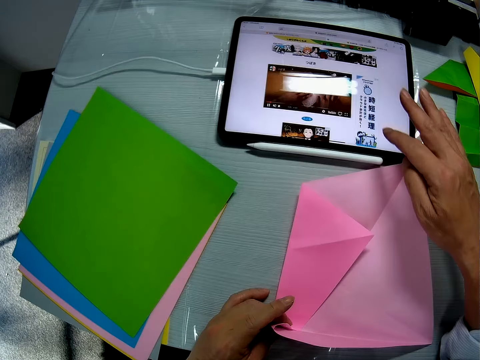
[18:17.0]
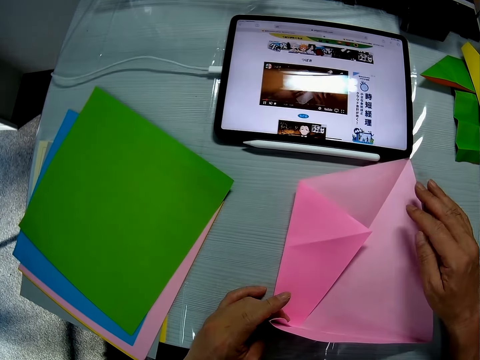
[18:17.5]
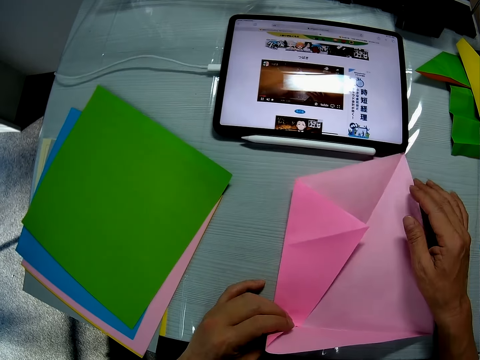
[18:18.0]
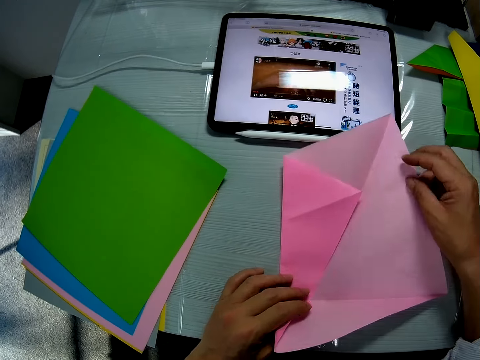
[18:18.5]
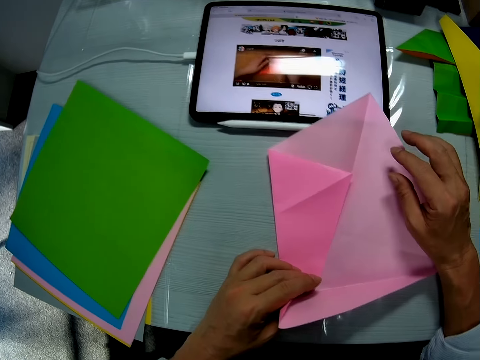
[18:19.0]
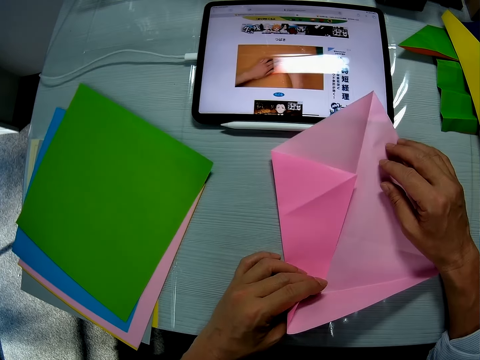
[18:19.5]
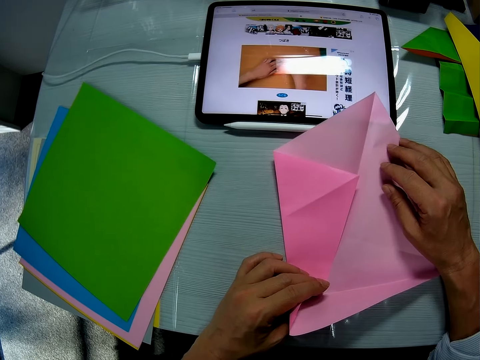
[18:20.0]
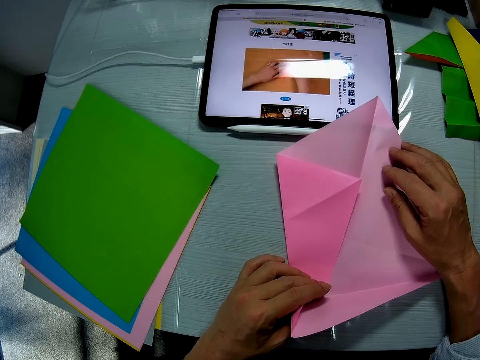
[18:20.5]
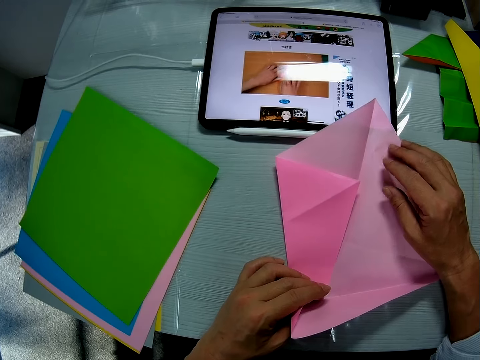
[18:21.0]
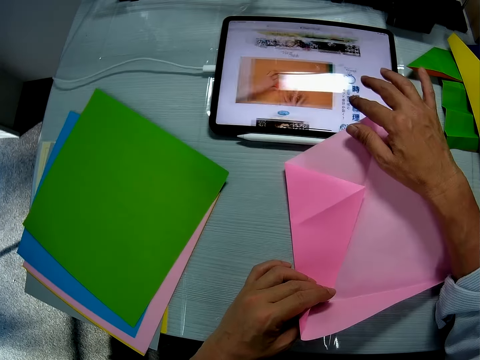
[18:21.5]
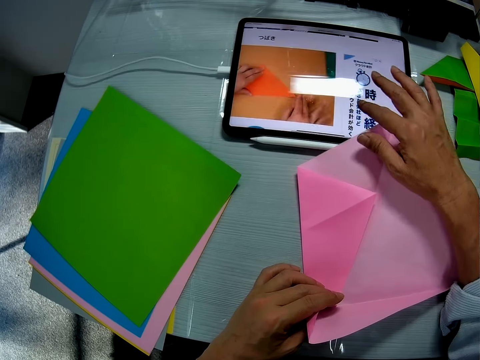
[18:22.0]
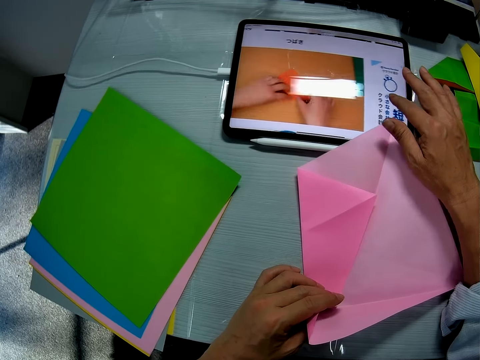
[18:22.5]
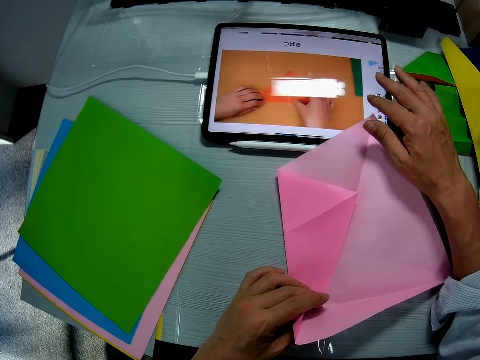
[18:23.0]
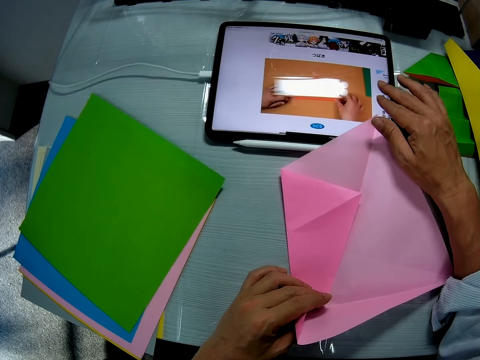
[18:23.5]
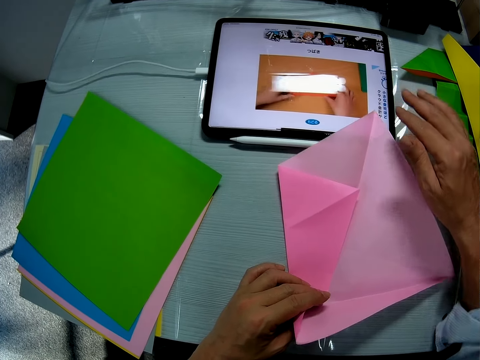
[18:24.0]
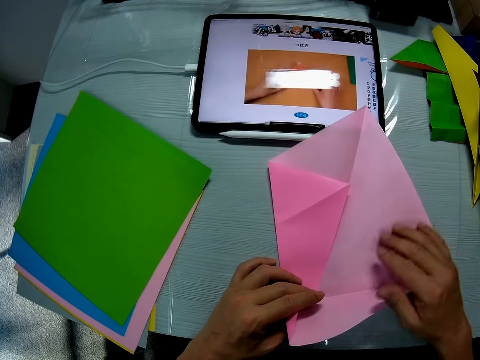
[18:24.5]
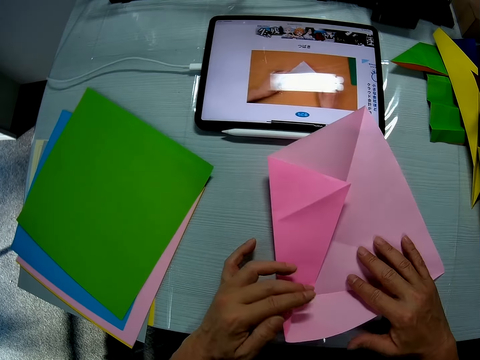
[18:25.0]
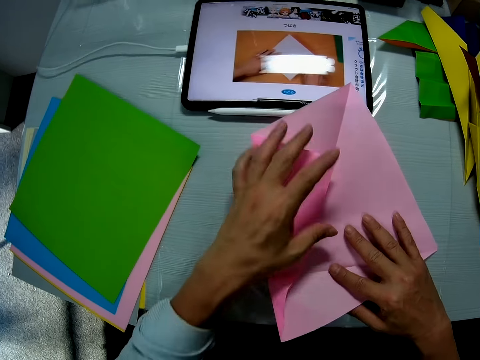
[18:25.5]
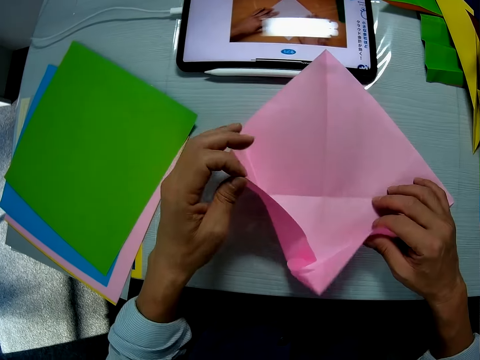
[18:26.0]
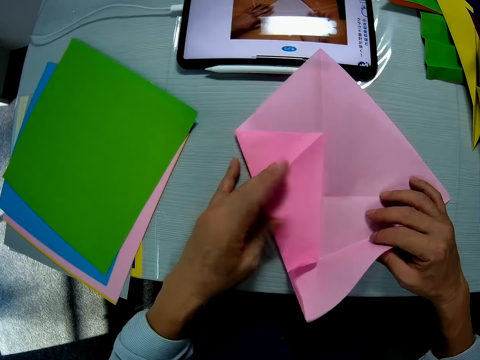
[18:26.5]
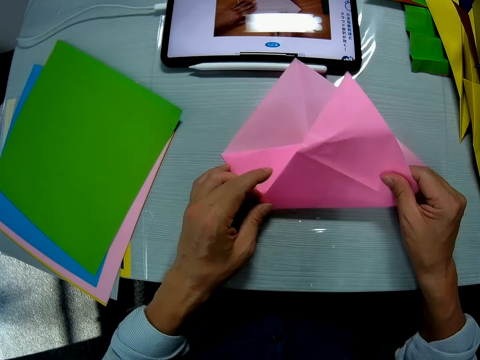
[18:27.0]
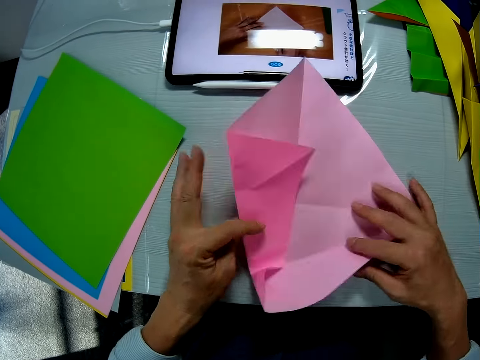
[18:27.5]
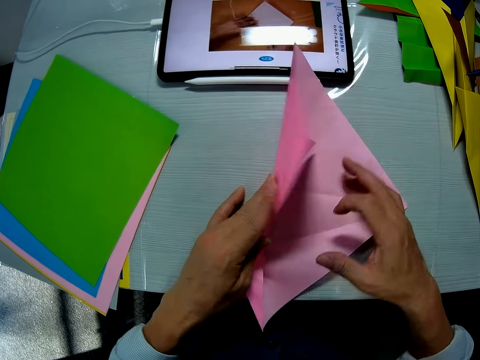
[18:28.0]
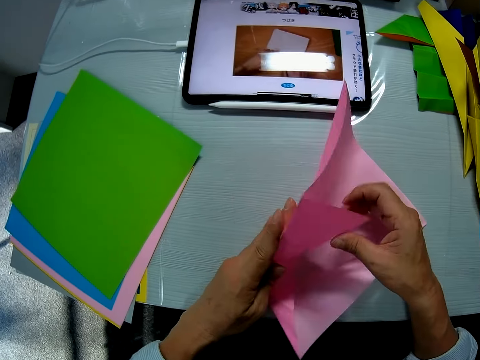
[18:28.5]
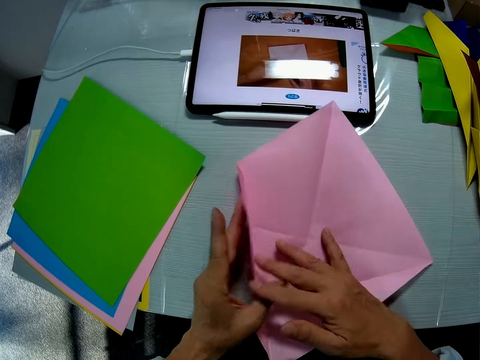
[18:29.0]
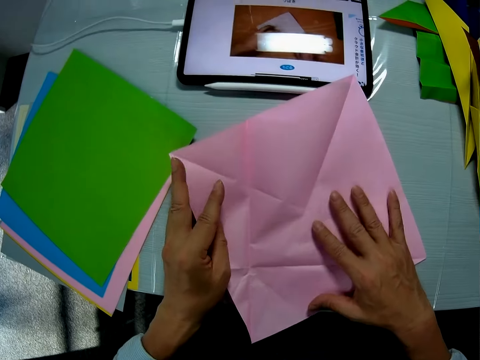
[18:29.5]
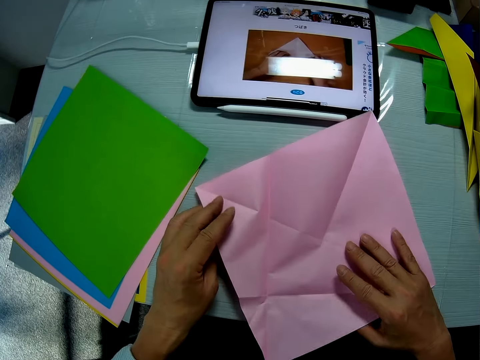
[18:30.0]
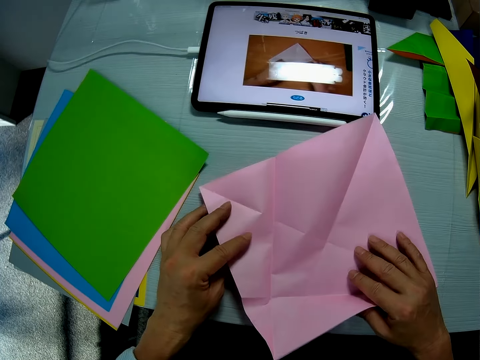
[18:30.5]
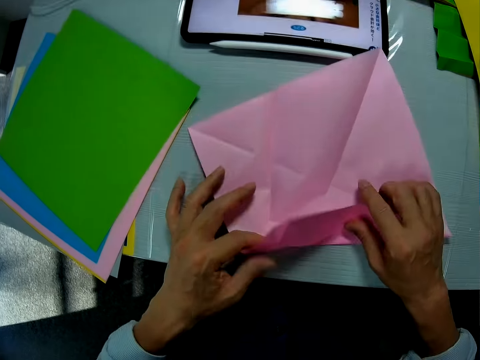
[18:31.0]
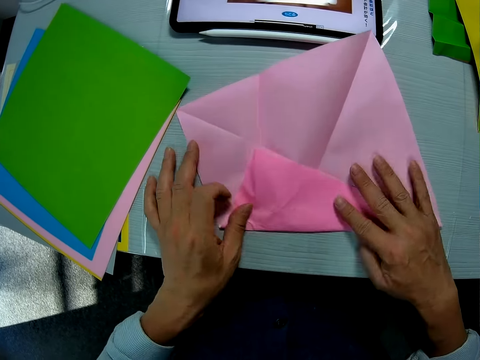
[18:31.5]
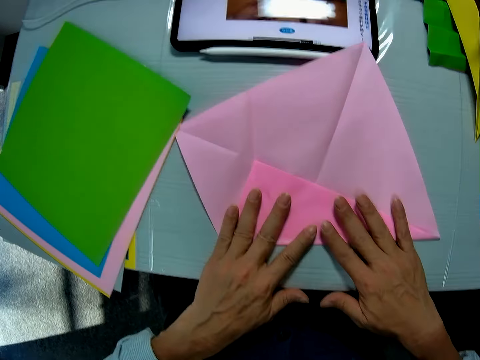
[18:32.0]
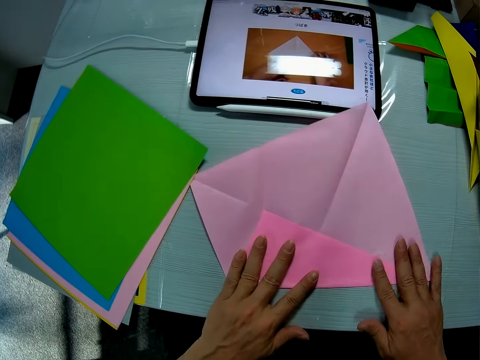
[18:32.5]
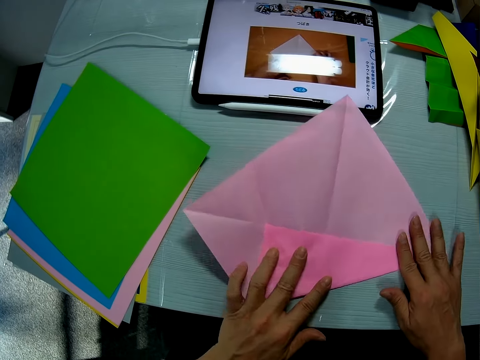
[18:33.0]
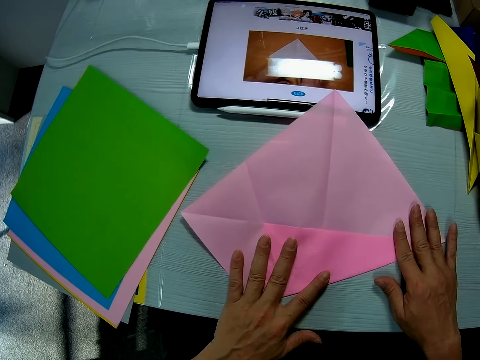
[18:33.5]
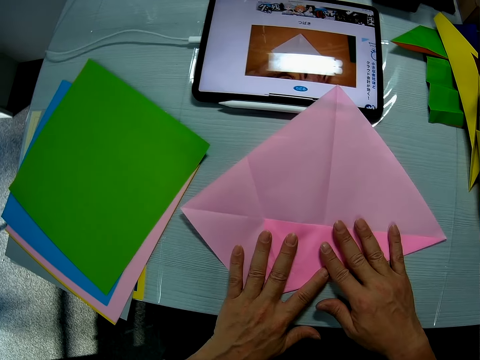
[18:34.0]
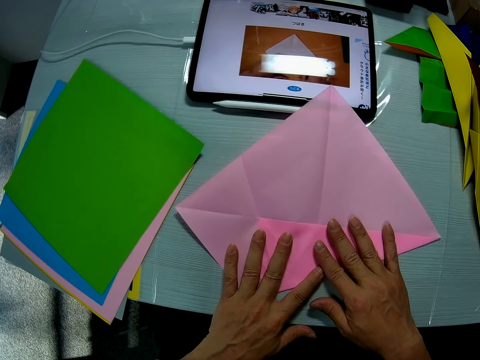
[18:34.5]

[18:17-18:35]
The camera wearer moves the crafting paper. He places his right hand on the folded sheet on the table. He operates the tablet computer on the table with his right hand. He holds the crafting paper. He places his right hand on the folded sheet on the table. He spreads out the folded sheet on the table with both his hands. He folds the crafting paper, unfolds the crafting paper, folds the crafting paper and unfolds the crafting paper. He folds the sheet on the table with both his hands. He flattens the crafting paper. He stares at the tablet computer screen on the table. He moves the crafting paper.

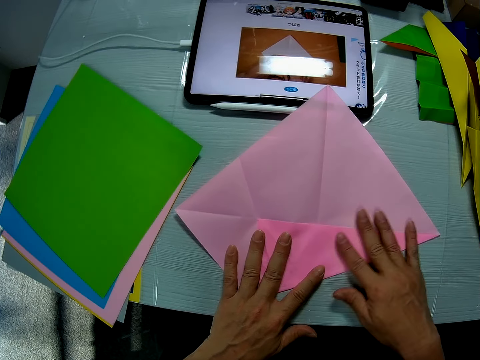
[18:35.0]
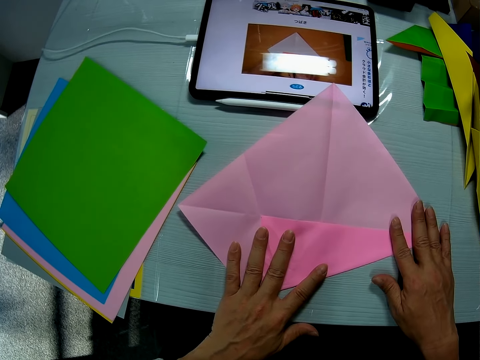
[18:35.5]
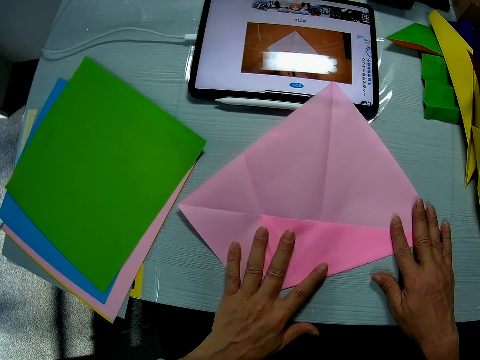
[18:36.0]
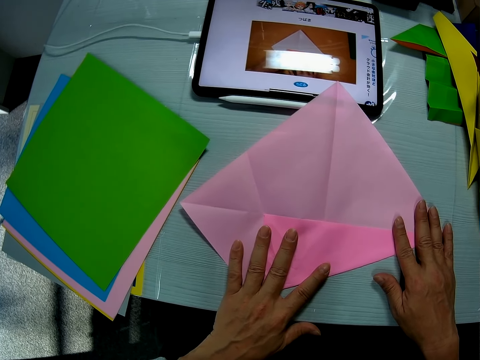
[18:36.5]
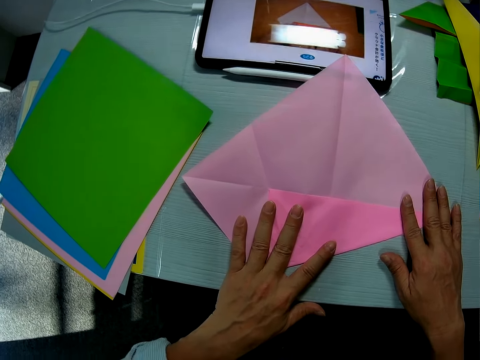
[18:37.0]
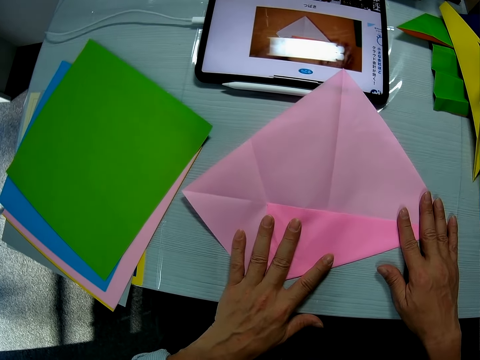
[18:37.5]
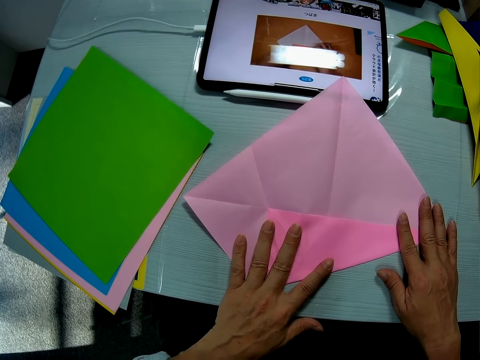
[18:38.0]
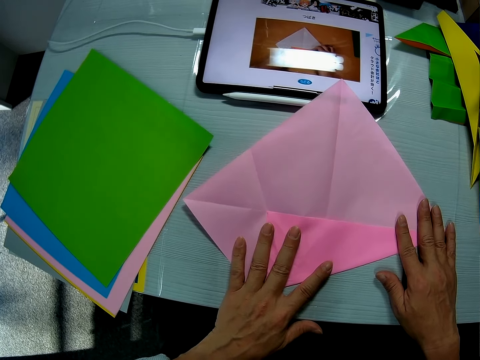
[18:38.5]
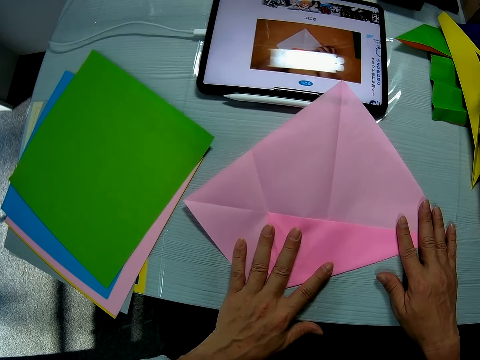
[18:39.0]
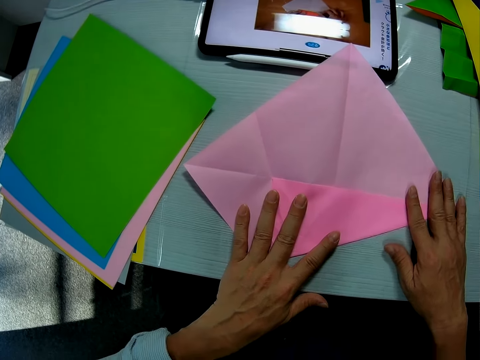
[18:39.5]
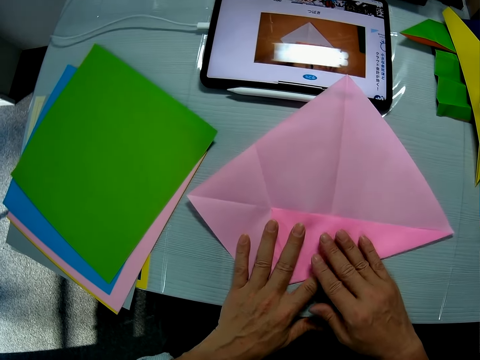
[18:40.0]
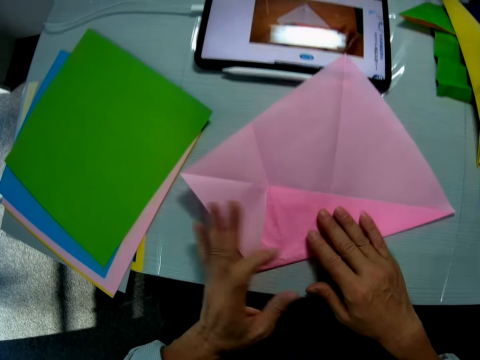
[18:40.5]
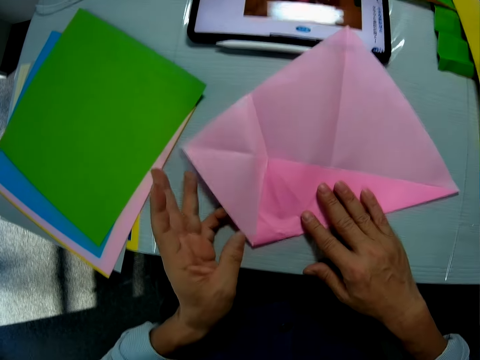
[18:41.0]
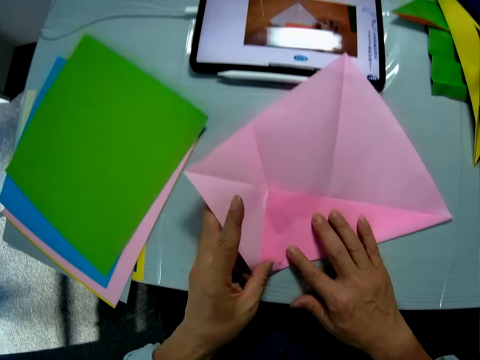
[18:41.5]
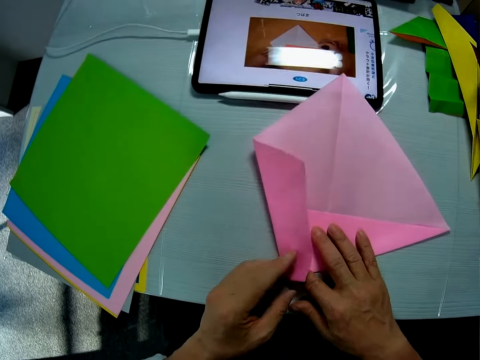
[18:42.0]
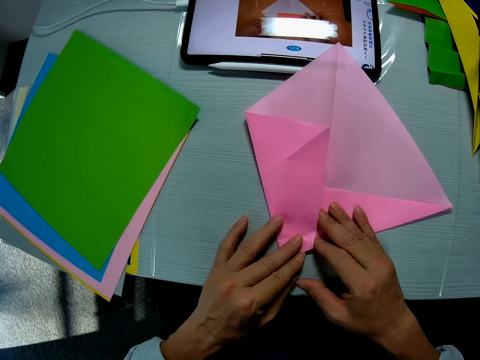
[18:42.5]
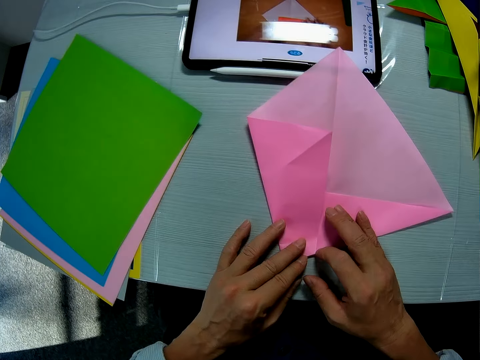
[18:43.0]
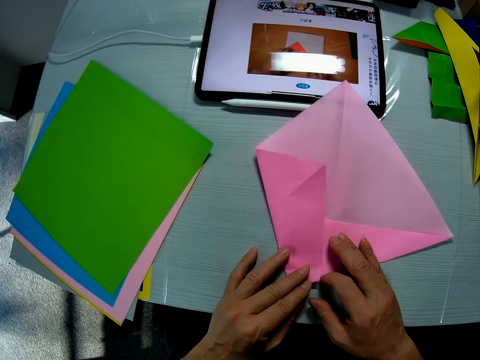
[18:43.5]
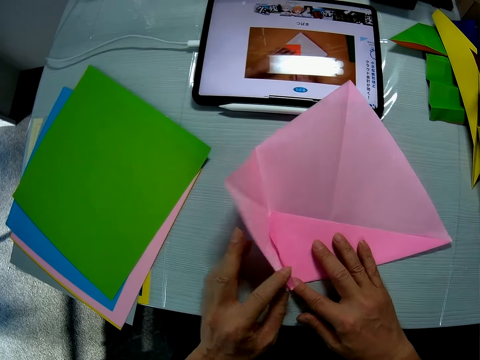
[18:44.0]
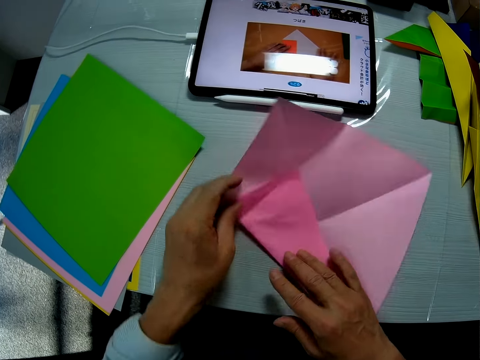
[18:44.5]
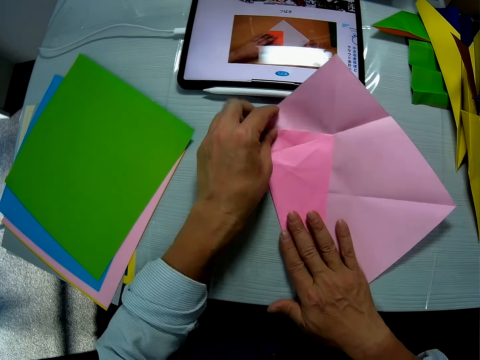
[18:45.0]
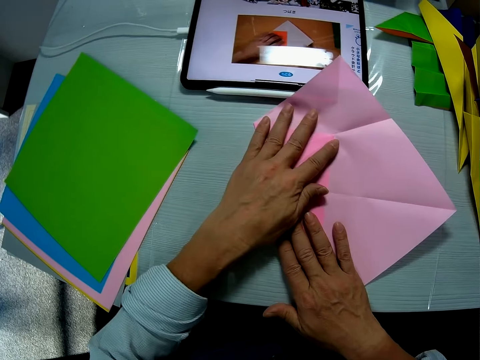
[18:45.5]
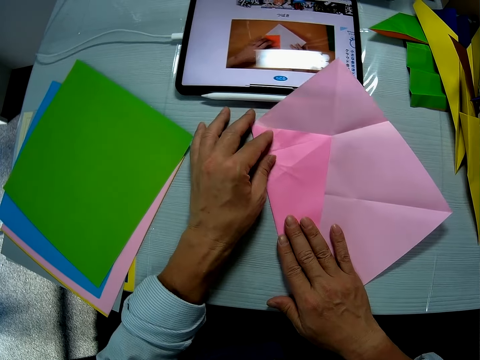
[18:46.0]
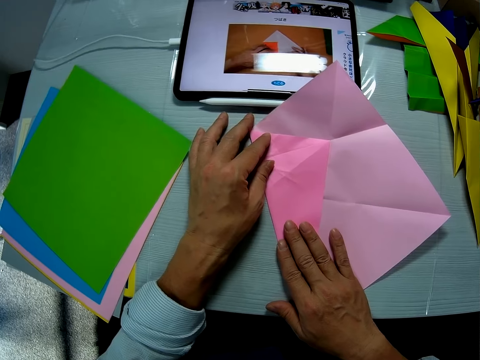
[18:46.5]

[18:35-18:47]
The camera wearer folds the left part of the sheet with his left hand. He spreads out the folded sheet on the table. He moves the sheet on the table with both hands. He stares at the tablet computer screen on the table.
